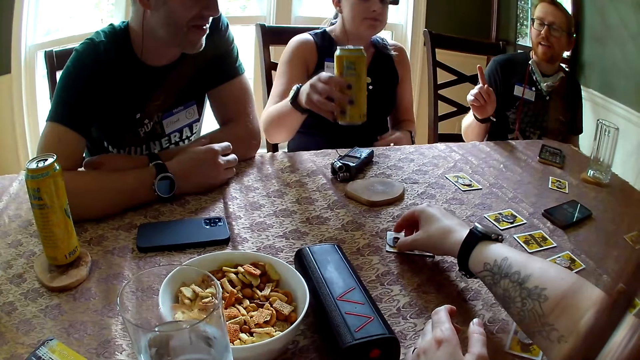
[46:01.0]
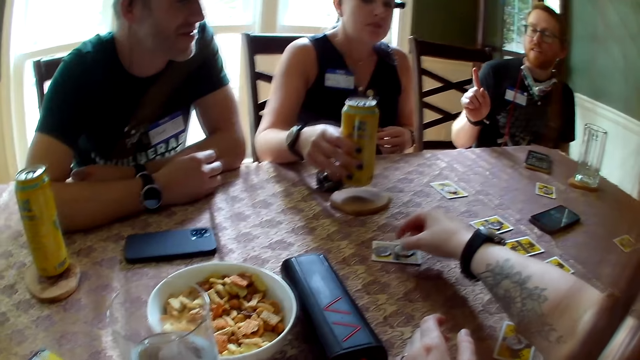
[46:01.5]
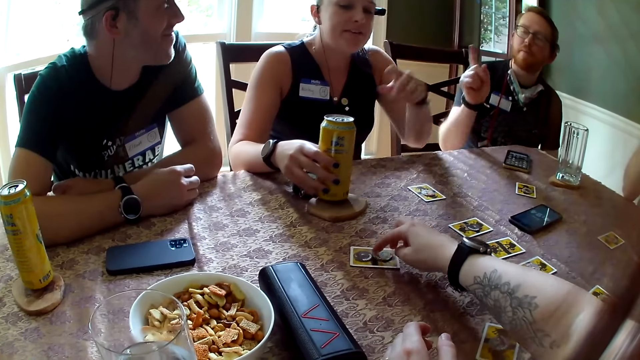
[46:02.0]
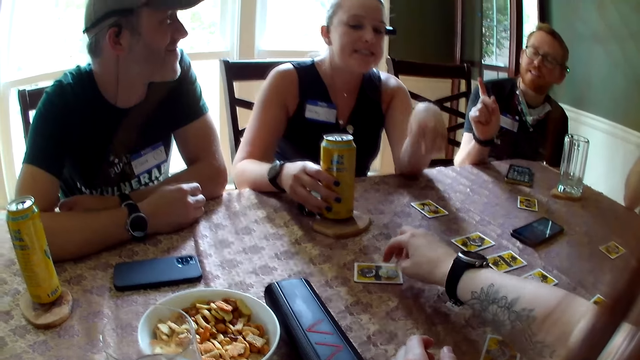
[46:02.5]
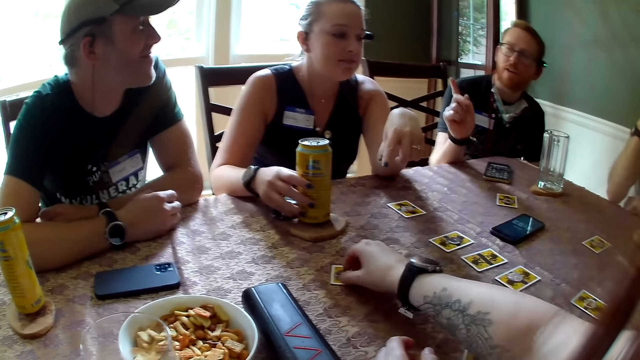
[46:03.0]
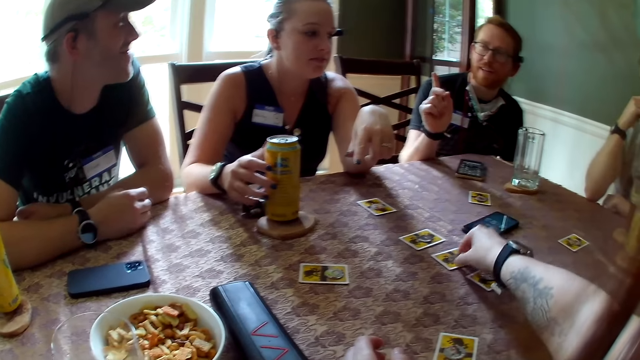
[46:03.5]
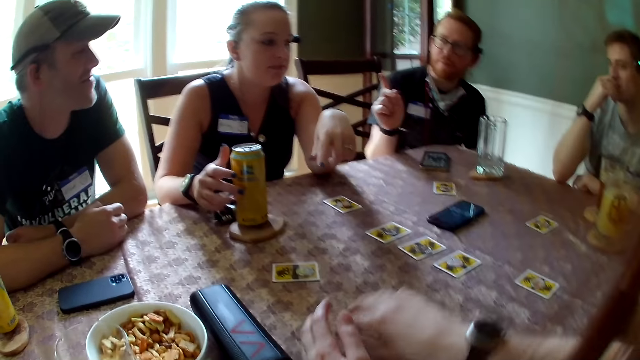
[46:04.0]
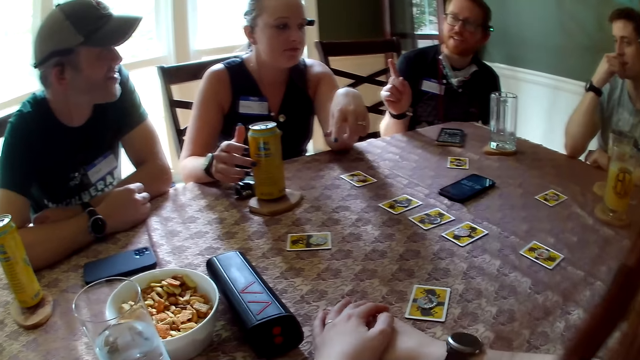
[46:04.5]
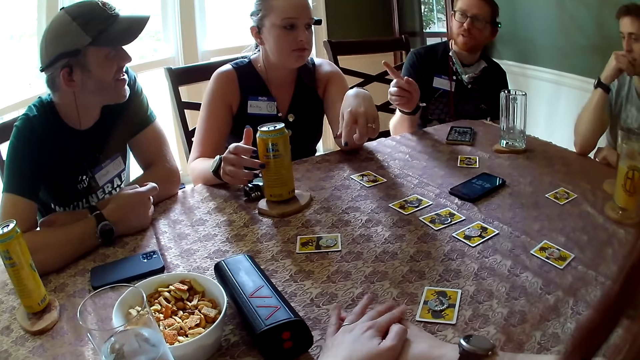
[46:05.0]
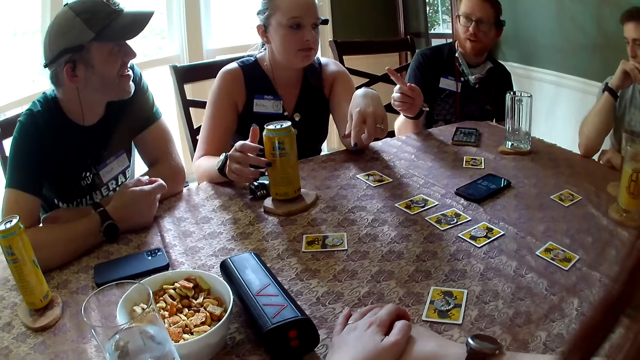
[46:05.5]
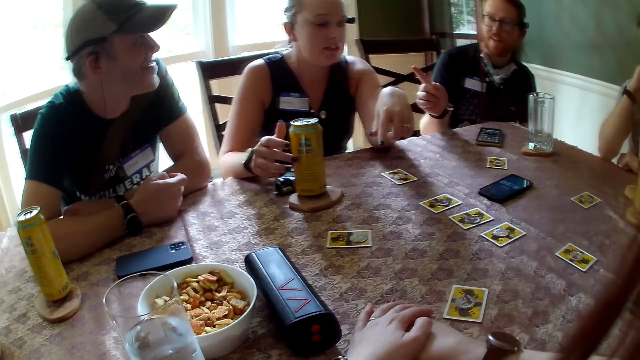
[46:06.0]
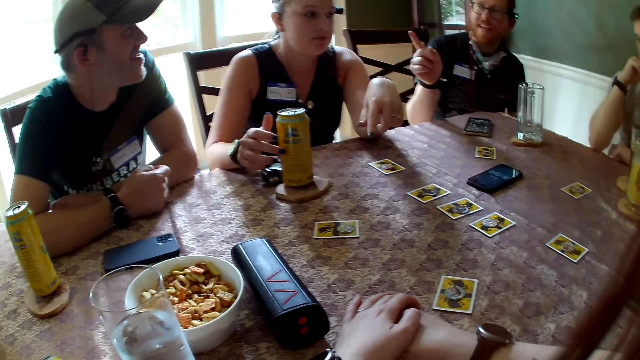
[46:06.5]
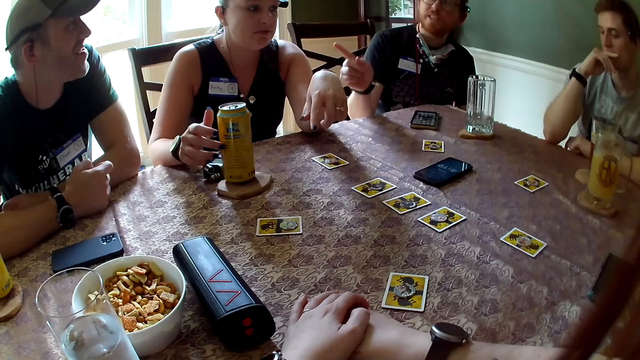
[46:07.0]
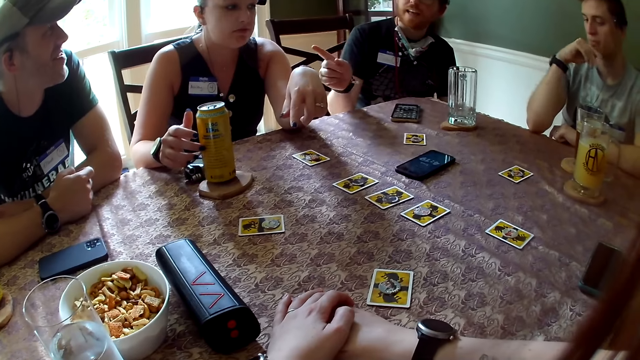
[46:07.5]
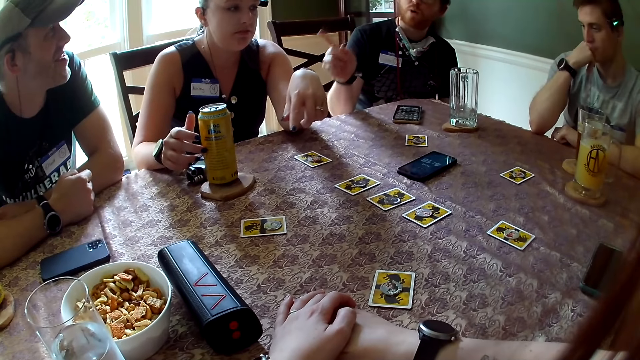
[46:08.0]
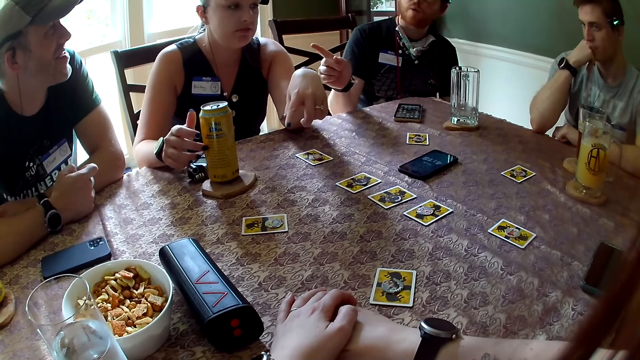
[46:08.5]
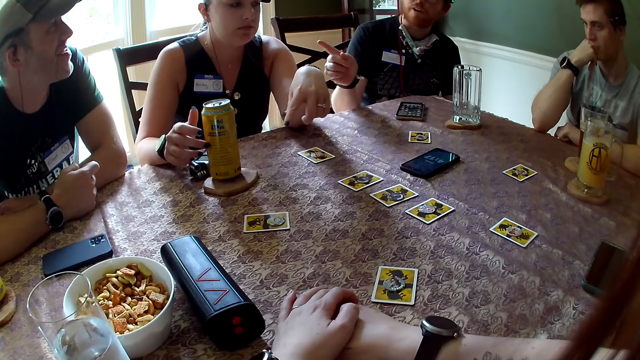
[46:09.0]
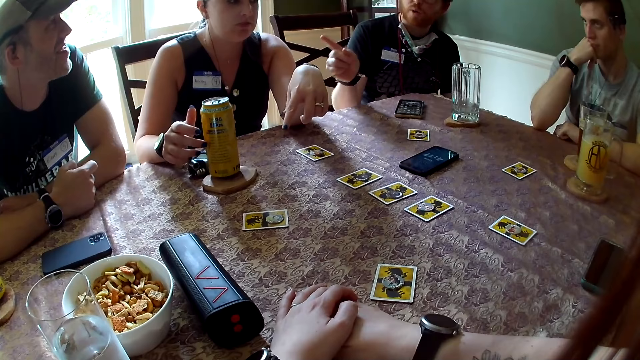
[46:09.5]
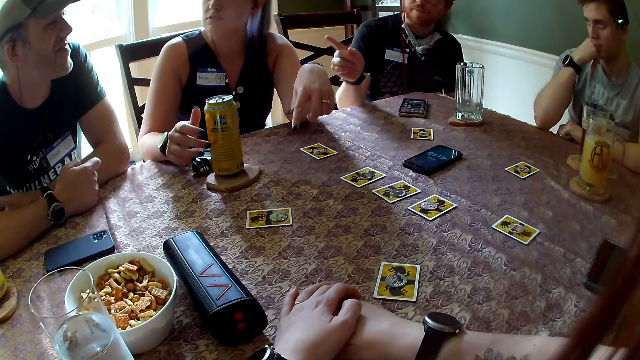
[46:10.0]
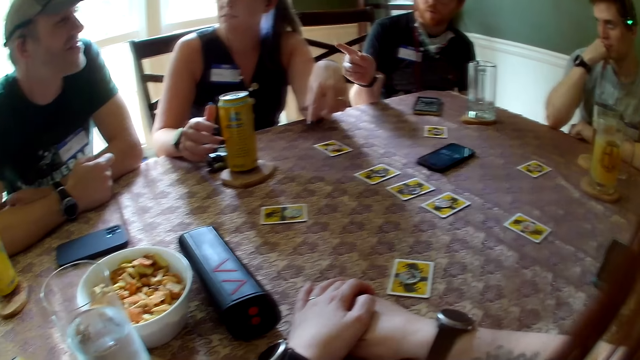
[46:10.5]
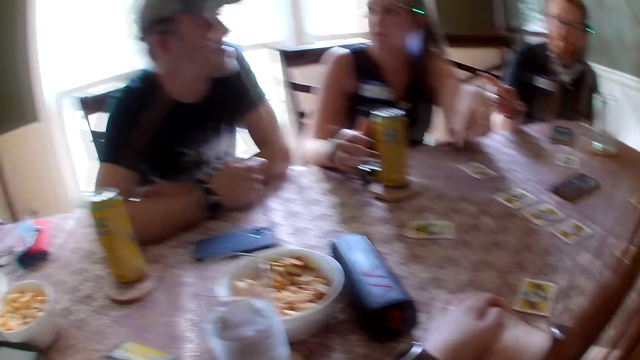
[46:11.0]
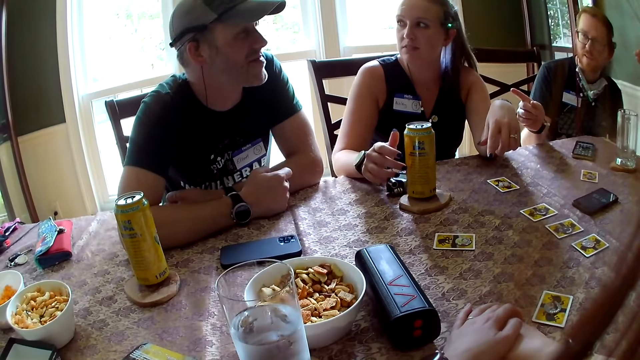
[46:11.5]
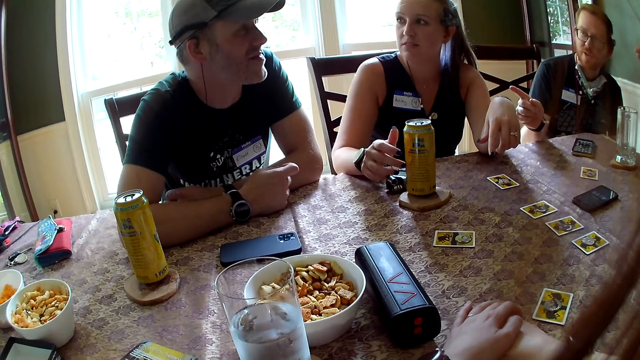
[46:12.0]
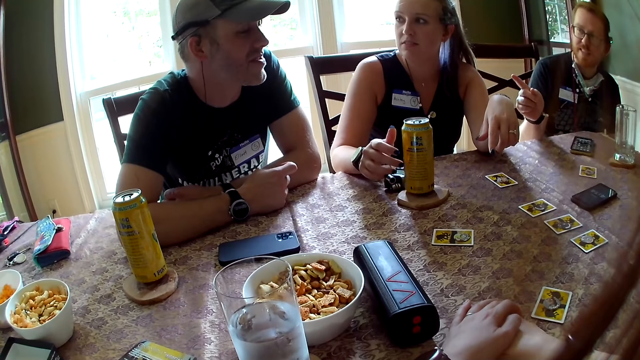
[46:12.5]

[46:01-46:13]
The camera wearer drops the chip on a card on the table with his right hand. He adjusts chips on the card with his right hand. The woman drops the canned juice in her right hand on the table. The camera wearer picks the chip from the card on the table with his right hand. He drops the chip on the card on the table with his right hand.

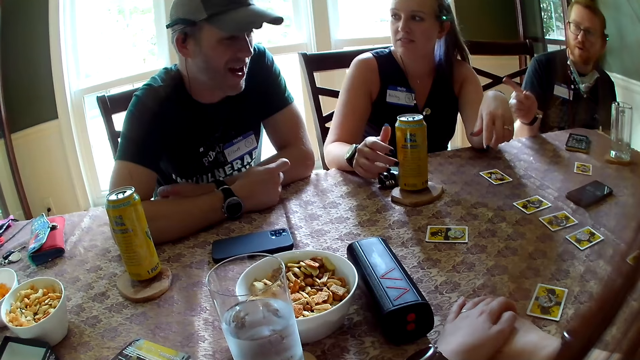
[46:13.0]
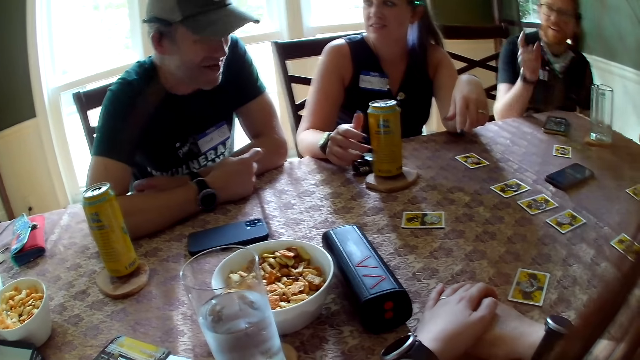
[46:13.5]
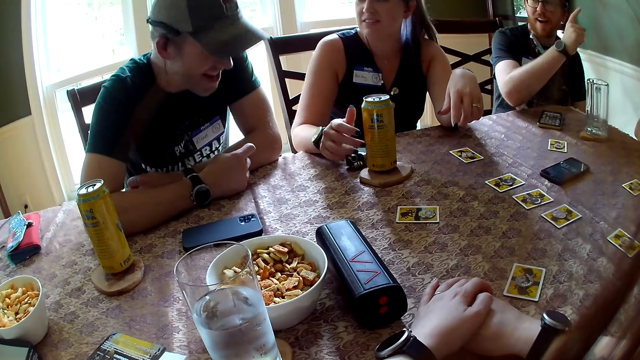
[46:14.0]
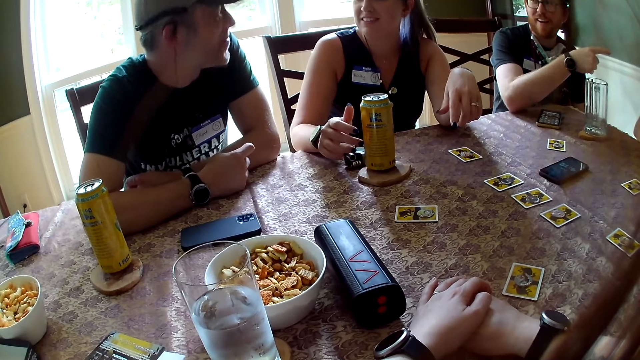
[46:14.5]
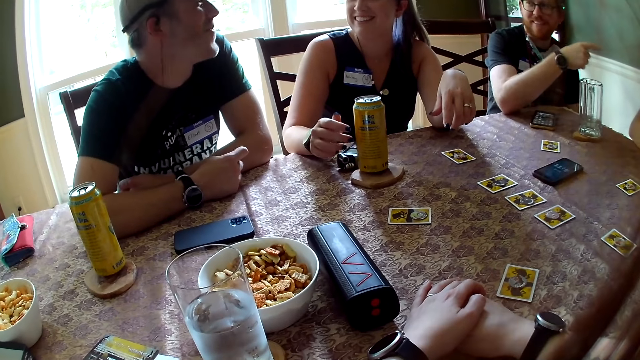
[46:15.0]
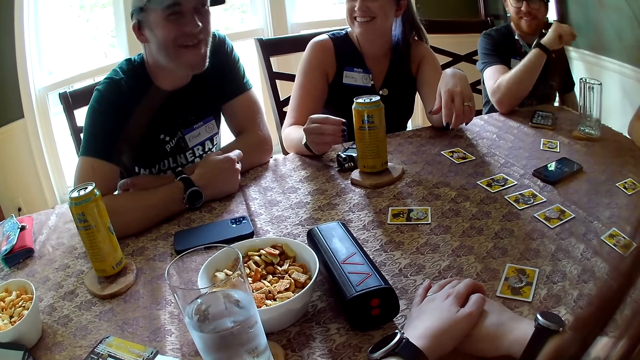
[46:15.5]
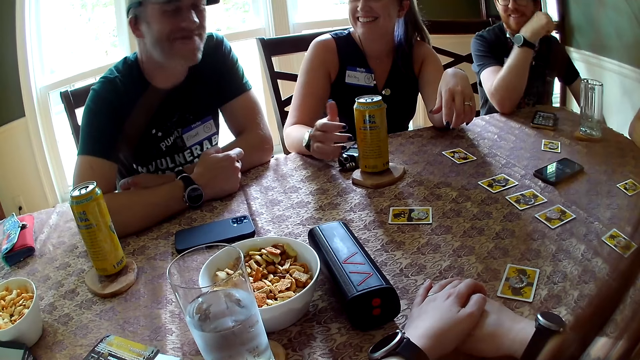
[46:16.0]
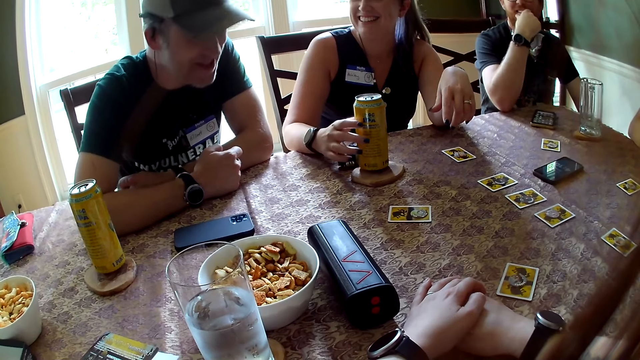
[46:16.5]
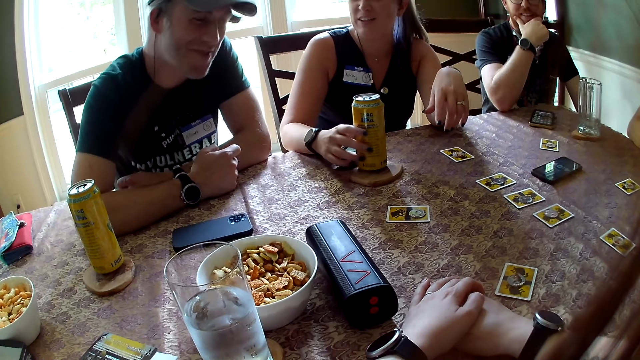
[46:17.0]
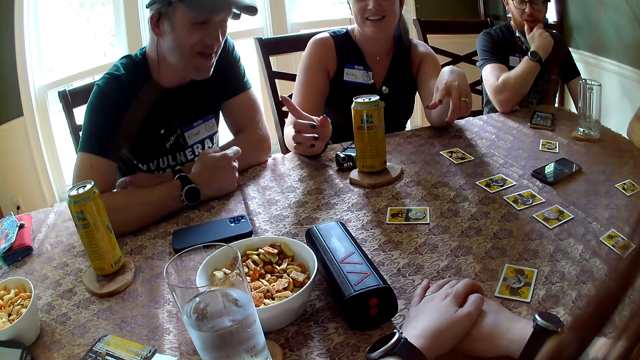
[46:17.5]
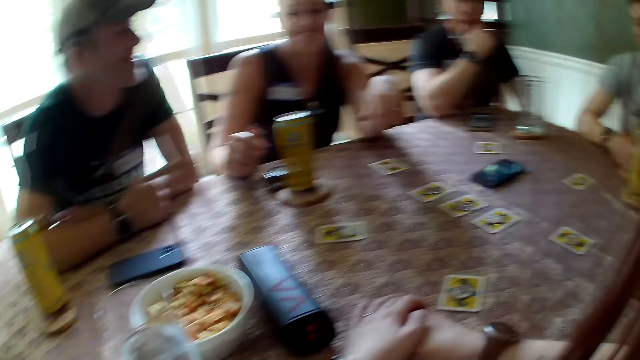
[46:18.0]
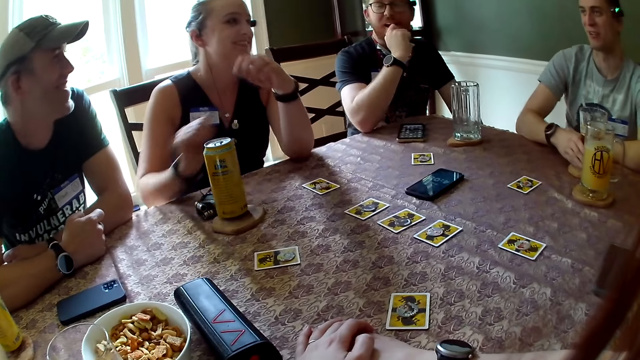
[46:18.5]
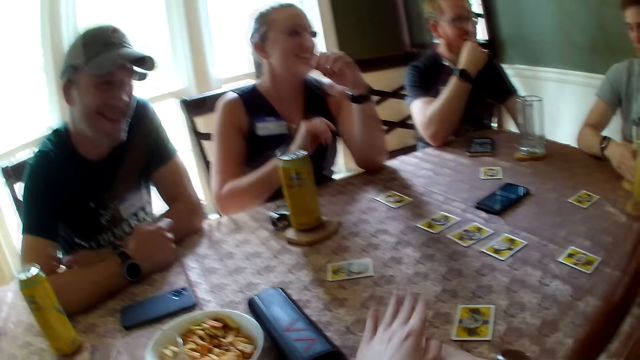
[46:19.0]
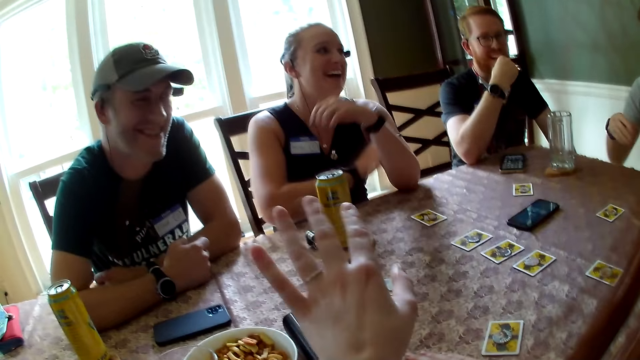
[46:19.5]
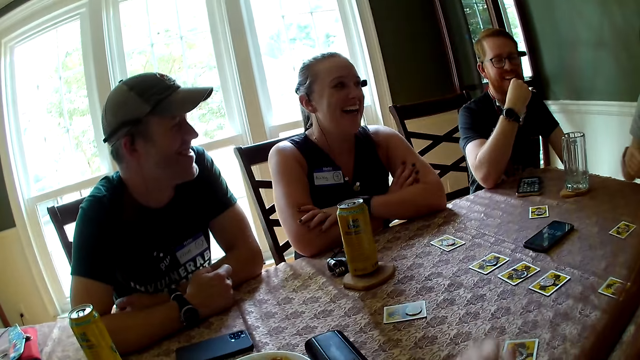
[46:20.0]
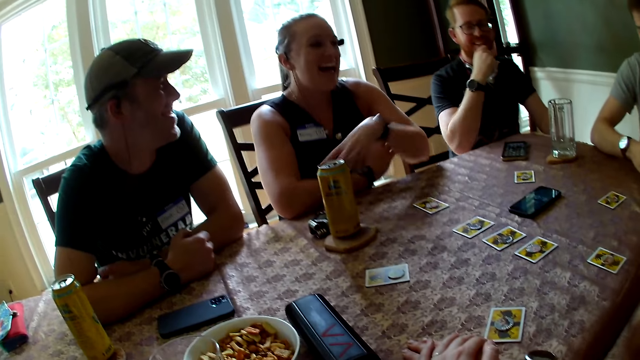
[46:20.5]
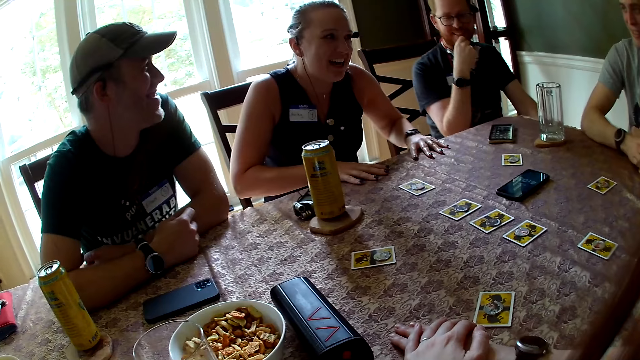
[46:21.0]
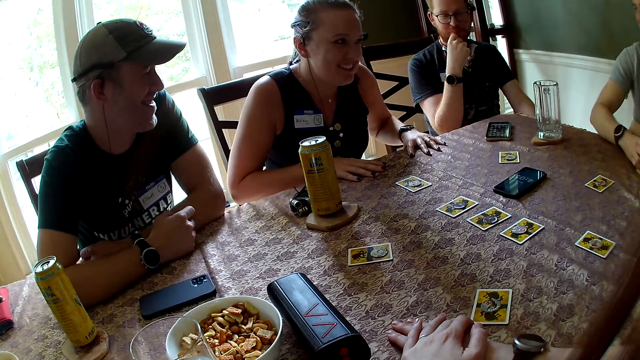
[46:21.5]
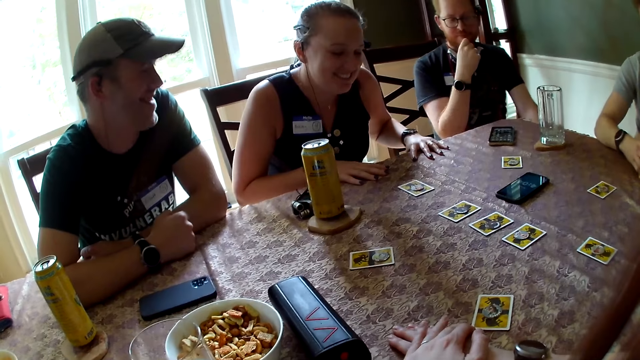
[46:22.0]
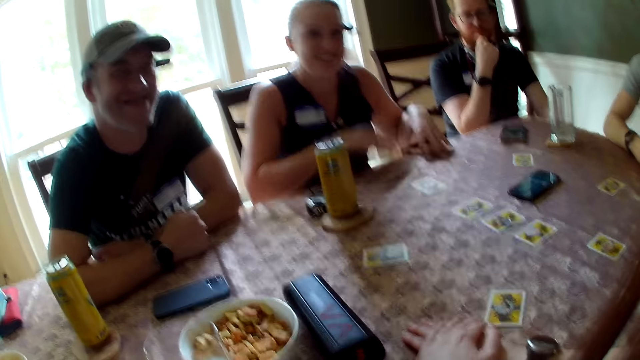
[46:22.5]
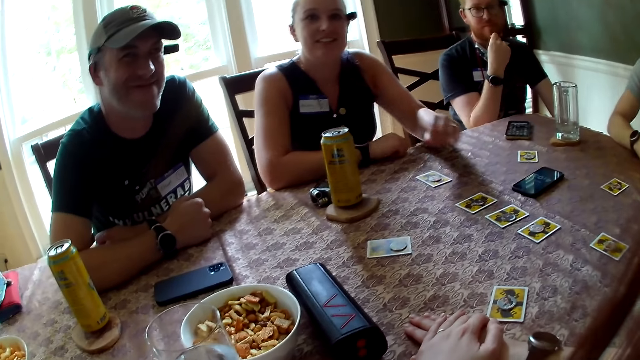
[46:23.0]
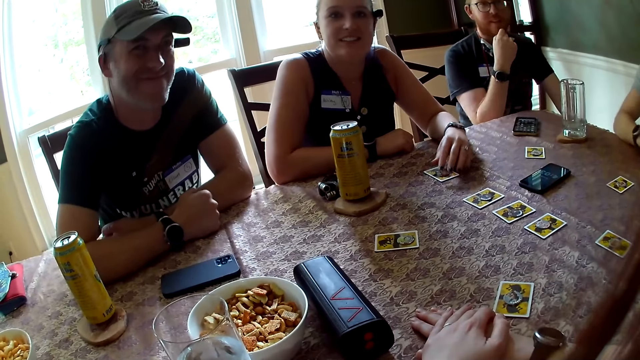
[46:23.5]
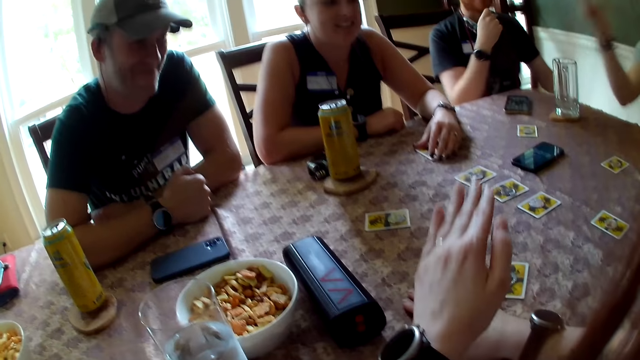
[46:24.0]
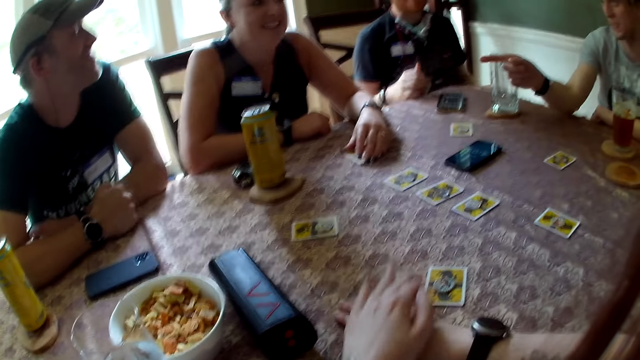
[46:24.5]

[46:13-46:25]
The woman touches the canned juice on the table with her right hand. She places her left hand on a card on the table.
